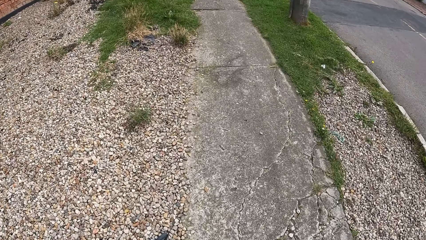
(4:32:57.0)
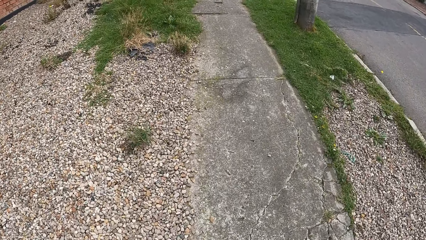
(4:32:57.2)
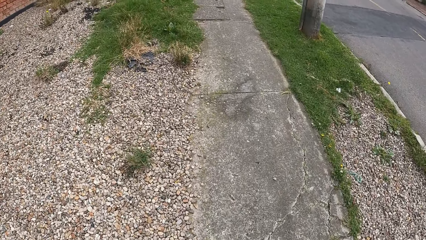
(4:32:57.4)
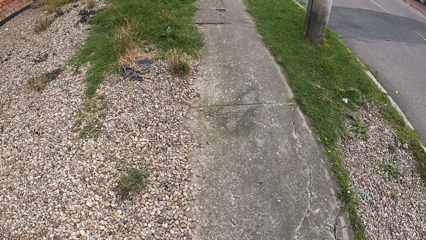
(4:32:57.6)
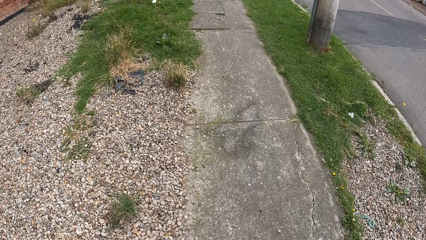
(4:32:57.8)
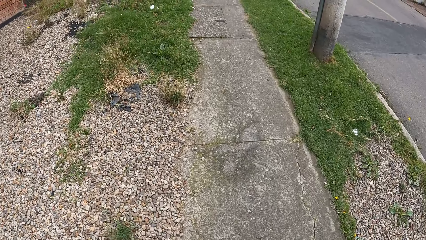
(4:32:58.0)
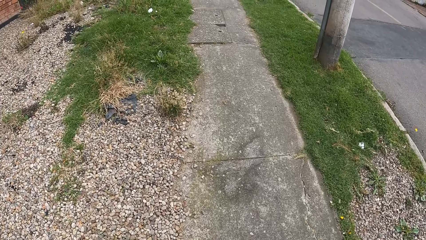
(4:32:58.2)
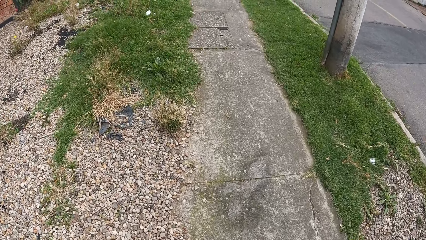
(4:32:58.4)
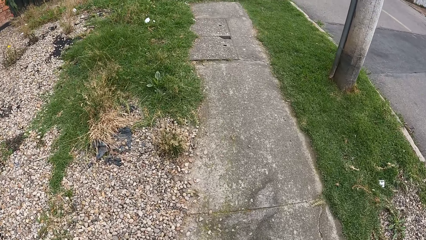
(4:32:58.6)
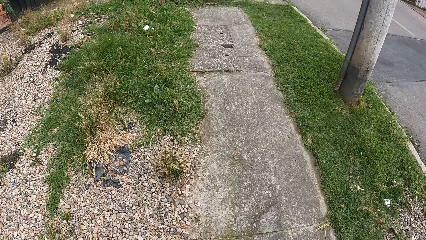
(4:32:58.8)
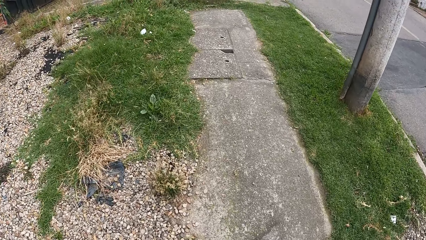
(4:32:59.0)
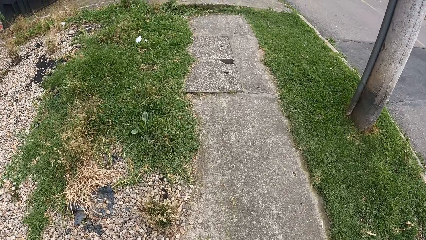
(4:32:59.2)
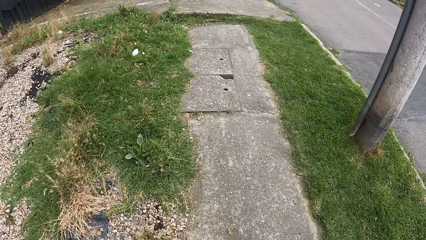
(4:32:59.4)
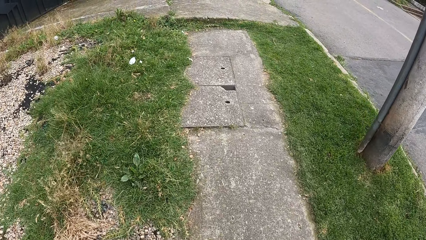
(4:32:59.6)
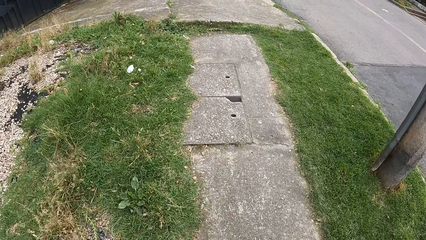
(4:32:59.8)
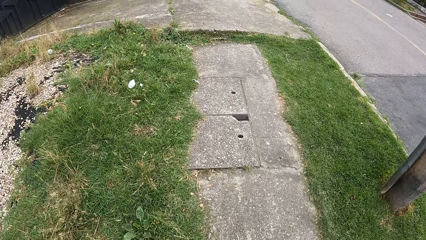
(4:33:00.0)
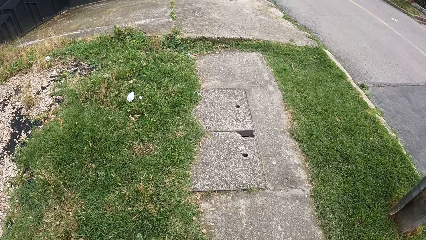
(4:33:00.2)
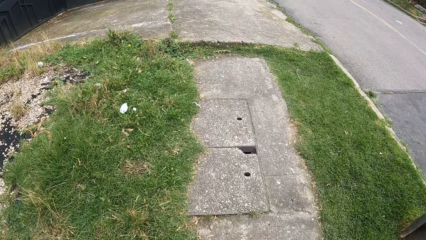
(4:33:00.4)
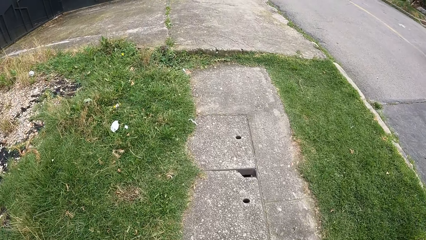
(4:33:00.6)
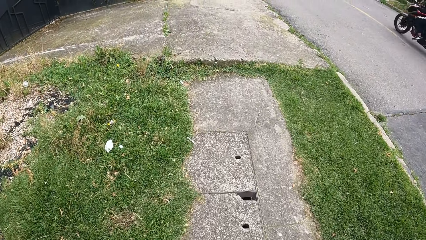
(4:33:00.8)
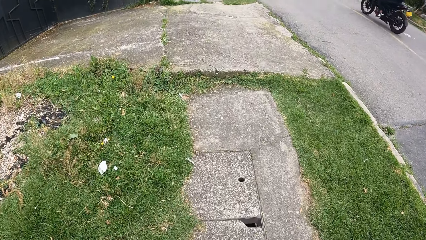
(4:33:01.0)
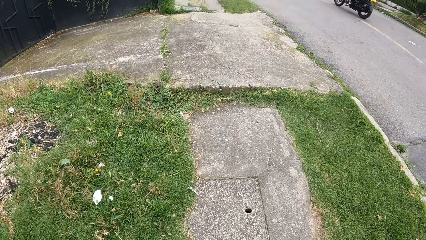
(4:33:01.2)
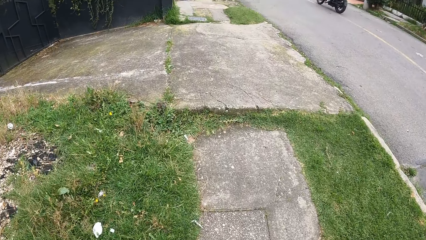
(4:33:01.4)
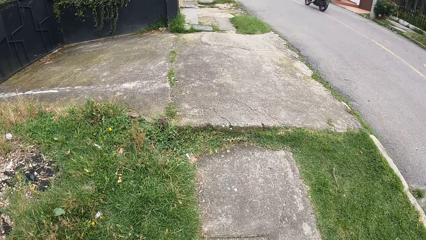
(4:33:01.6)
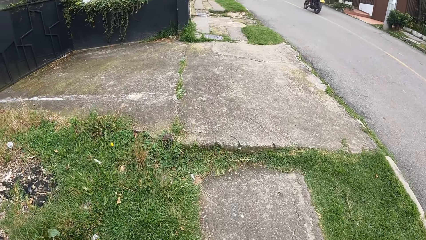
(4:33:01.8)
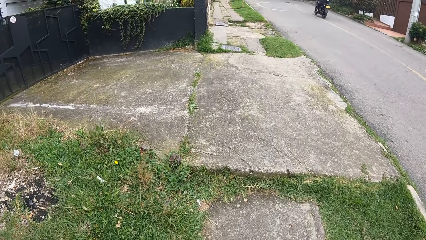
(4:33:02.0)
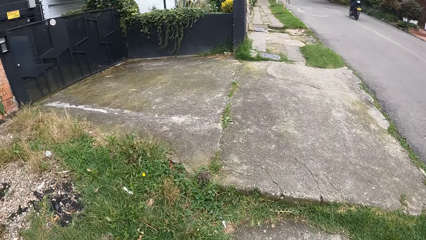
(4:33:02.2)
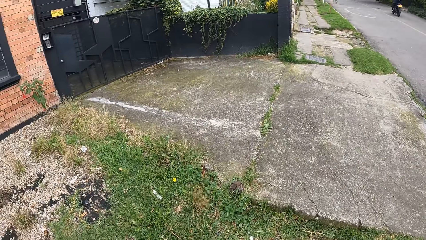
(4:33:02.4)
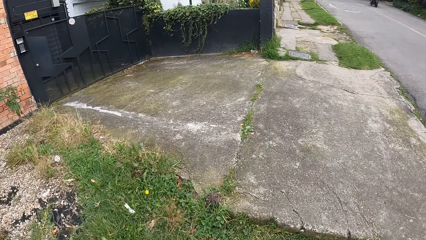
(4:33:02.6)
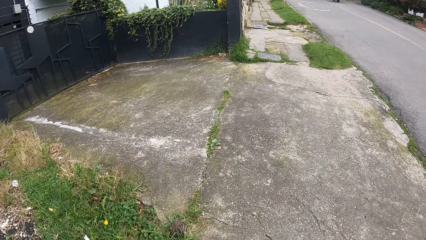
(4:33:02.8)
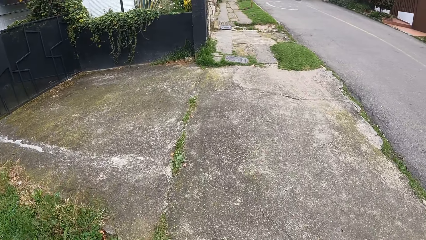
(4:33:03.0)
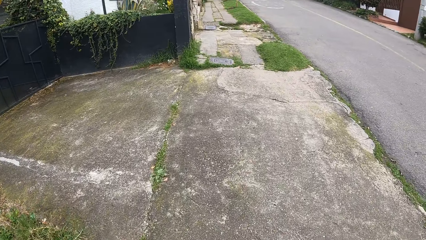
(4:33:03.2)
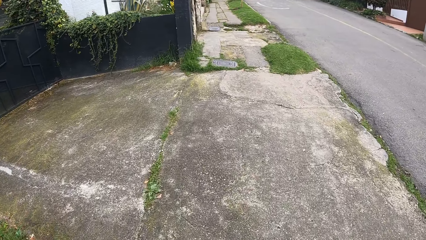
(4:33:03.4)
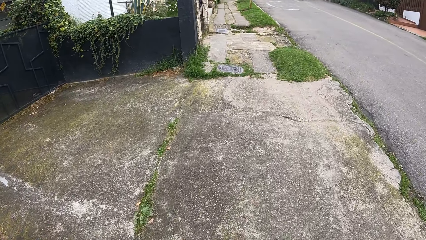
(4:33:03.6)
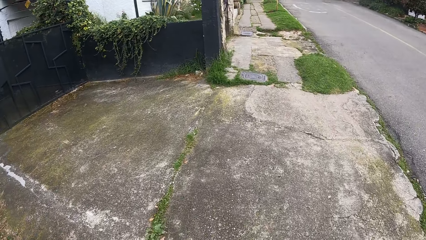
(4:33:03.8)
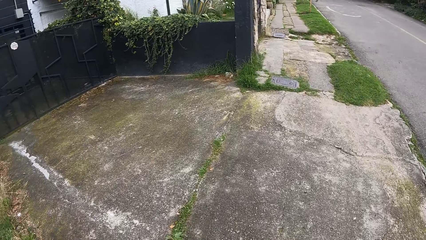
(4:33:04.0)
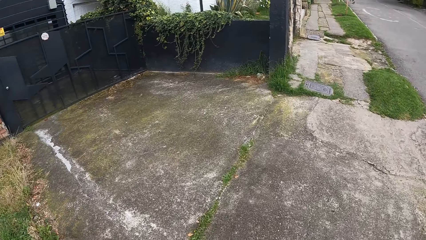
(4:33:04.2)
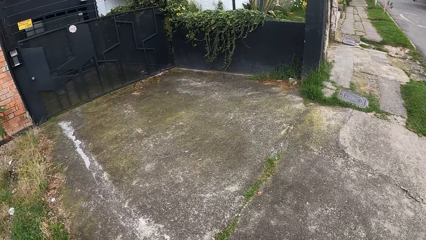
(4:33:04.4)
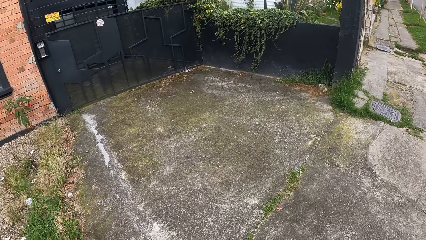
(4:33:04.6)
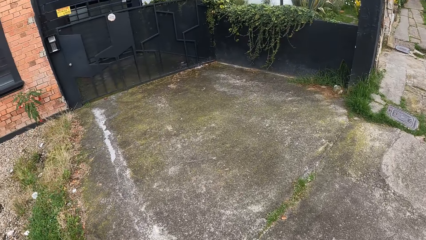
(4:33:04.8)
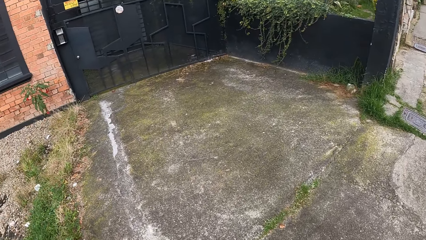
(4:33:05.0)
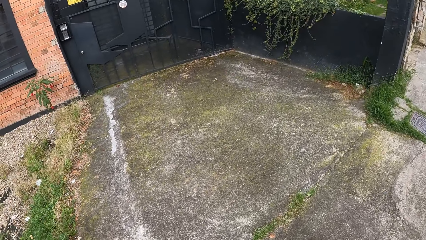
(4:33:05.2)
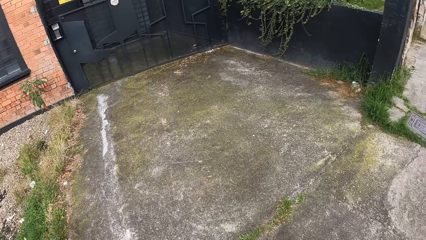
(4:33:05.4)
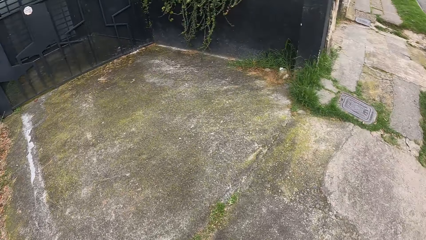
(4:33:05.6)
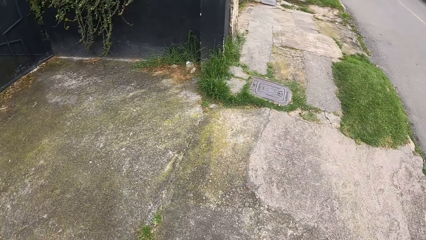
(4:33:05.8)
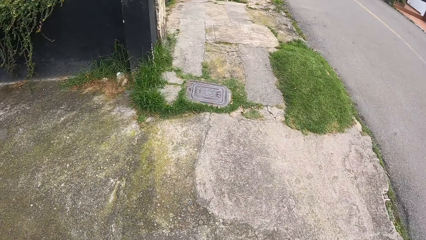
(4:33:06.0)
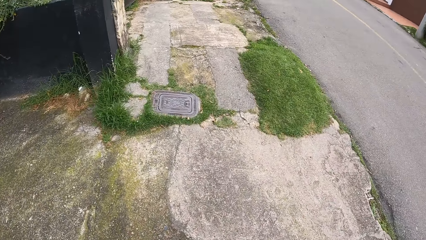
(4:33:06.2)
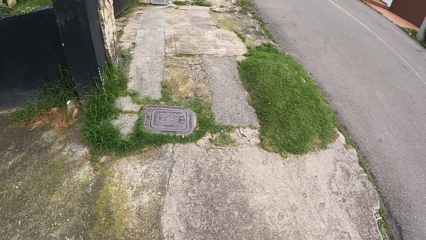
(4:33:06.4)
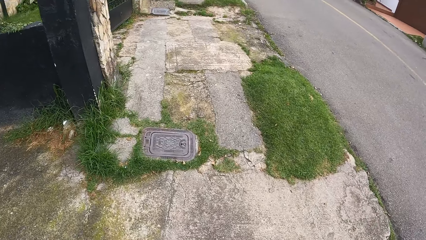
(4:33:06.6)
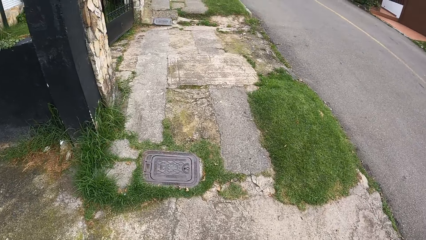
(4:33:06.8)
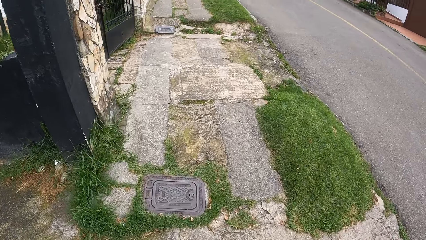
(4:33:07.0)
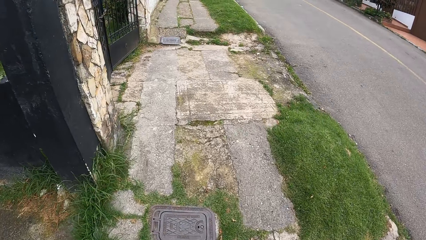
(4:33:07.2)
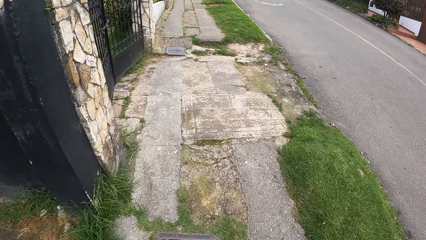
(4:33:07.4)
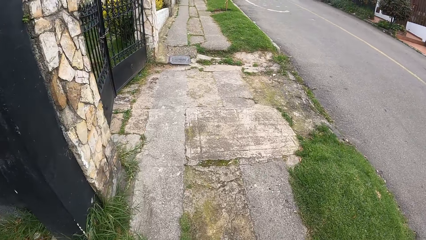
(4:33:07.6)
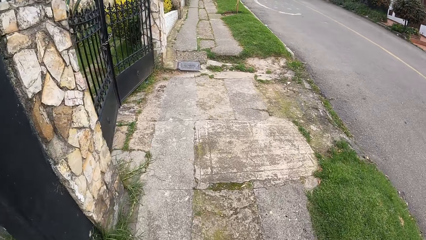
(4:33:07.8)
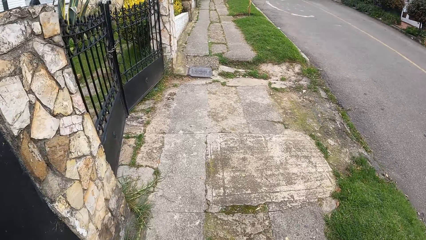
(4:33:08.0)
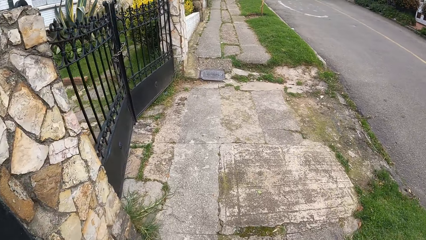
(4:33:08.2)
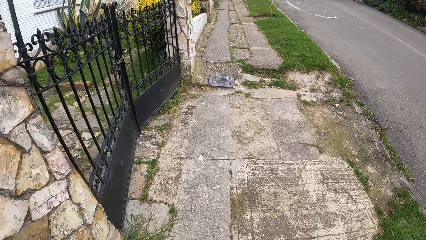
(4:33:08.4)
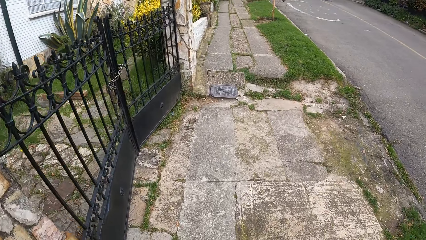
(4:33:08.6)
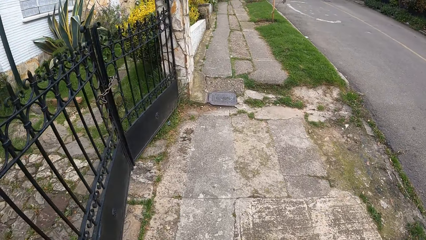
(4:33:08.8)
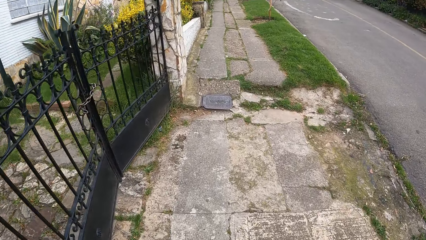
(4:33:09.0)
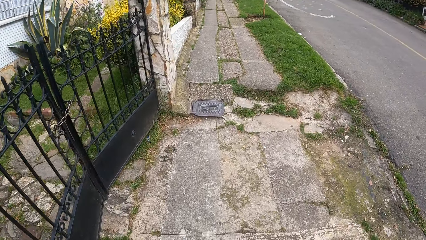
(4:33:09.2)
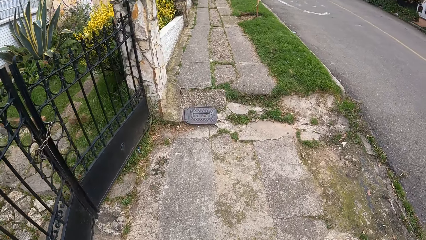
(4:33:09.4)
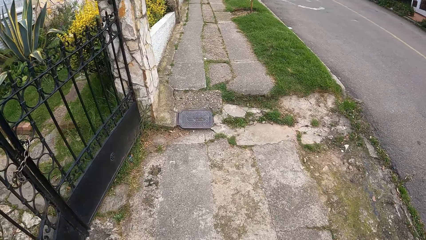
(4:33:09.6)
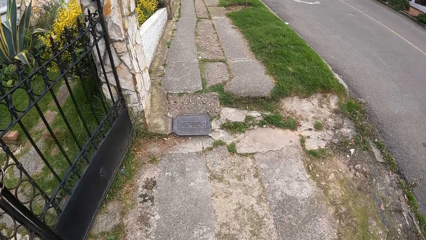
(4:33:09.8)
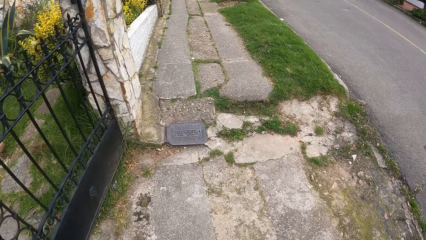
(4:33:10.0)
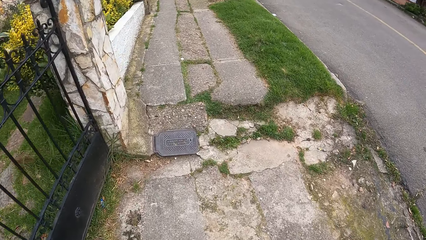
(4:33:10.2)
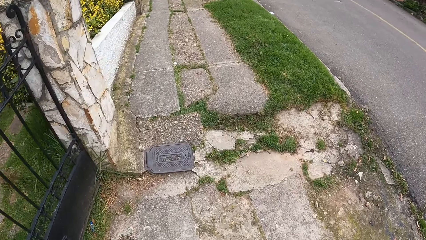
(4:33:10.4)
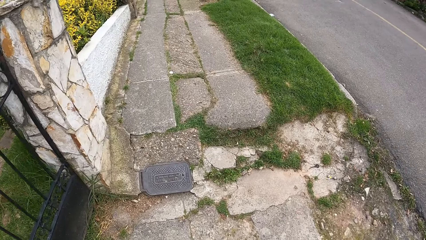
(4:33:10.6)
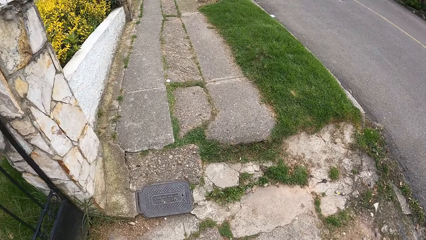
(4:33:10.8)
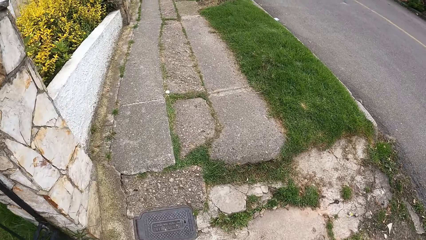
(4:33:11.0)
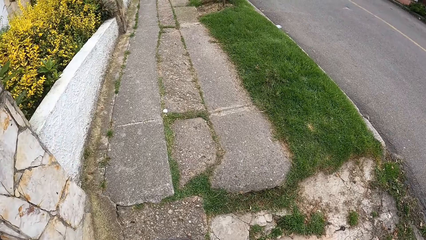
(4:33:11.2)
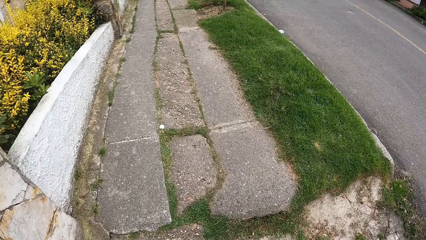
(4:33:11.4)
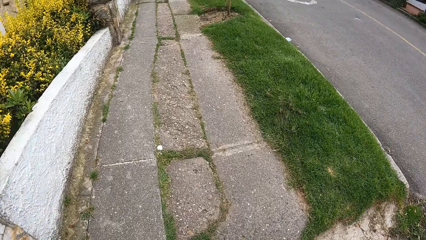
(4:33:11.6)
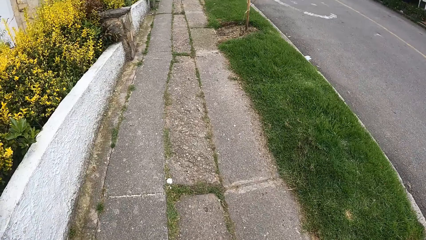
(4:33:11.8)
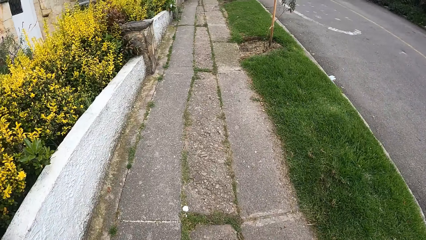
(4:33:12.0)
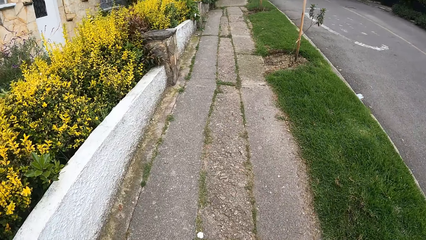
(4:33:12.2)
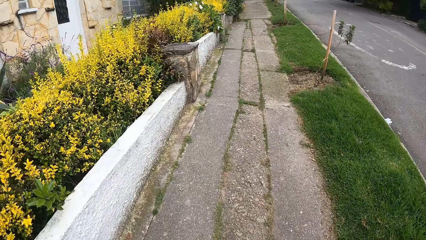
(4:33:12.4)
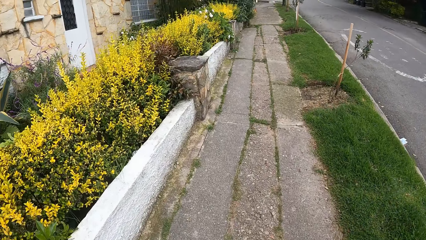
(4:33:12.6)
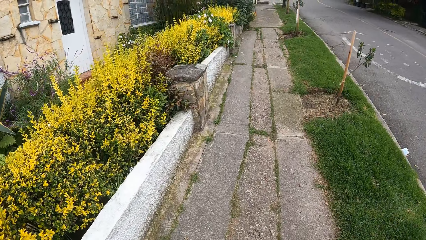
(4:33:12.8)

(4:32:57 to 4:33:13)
A motorcycle rides past the camera wearer. The camera wearer turns to the gate. They turn around. They walk on the sidewalk.
